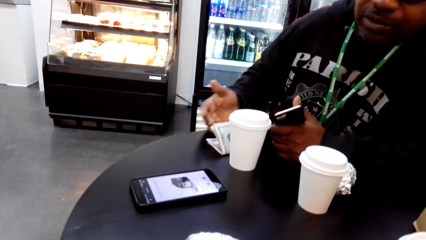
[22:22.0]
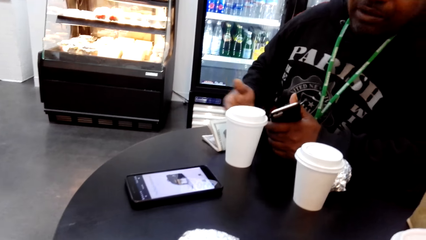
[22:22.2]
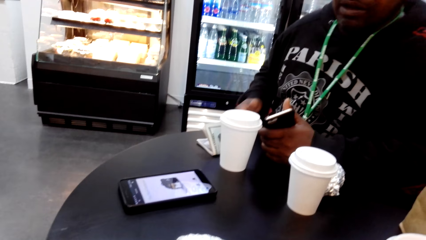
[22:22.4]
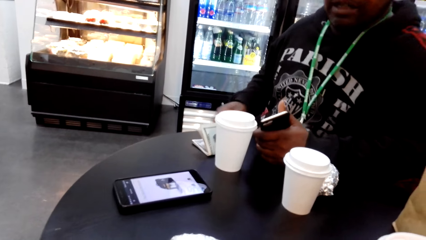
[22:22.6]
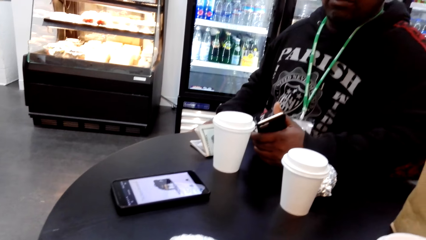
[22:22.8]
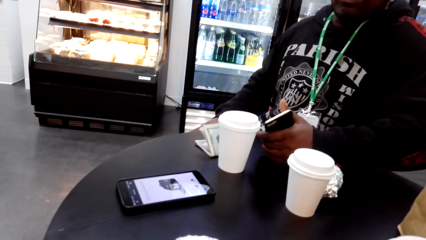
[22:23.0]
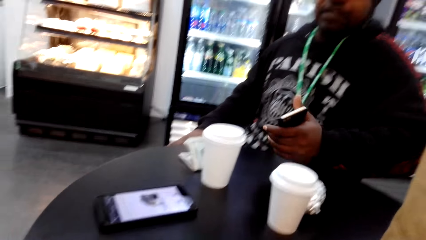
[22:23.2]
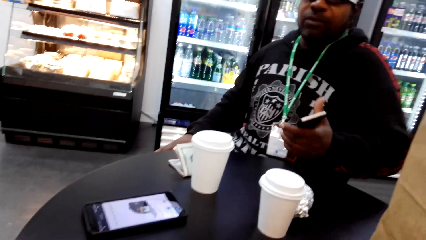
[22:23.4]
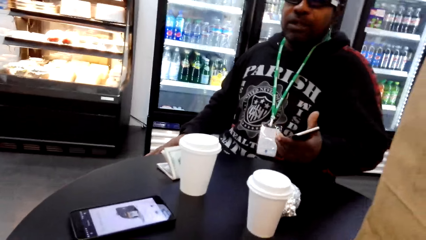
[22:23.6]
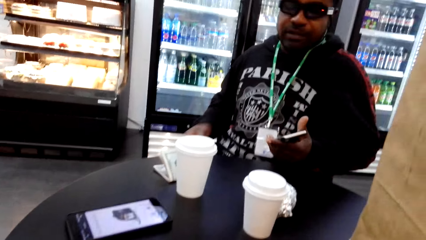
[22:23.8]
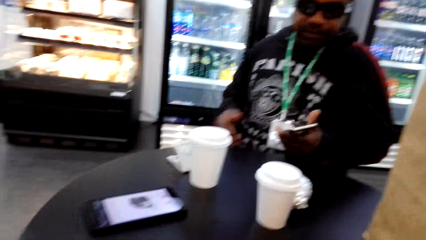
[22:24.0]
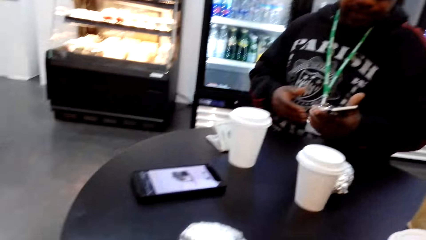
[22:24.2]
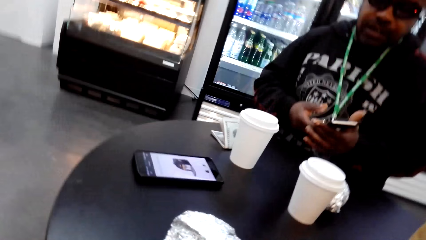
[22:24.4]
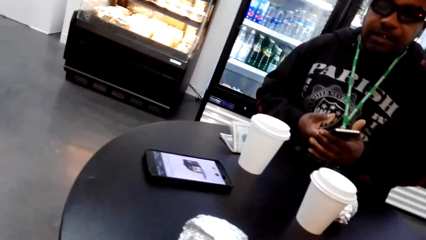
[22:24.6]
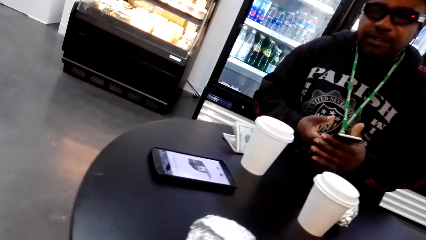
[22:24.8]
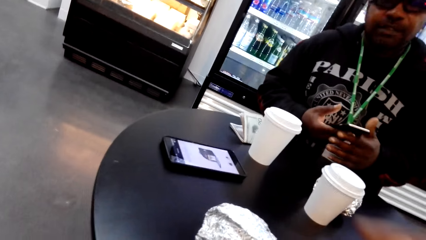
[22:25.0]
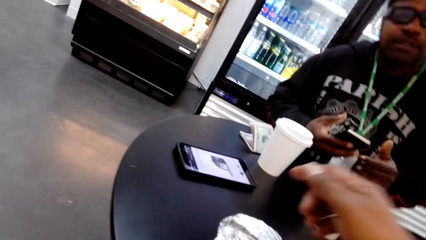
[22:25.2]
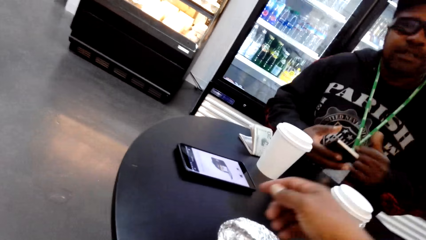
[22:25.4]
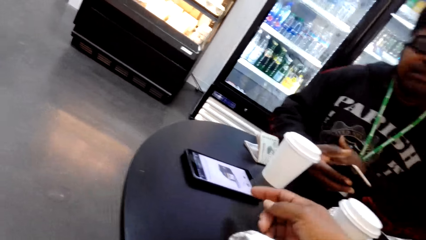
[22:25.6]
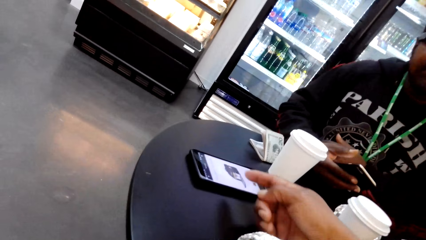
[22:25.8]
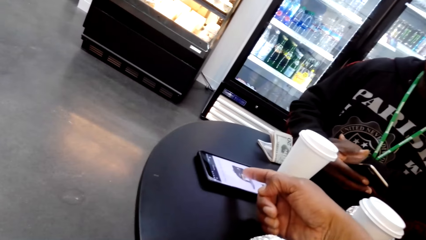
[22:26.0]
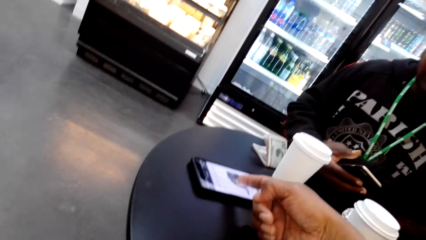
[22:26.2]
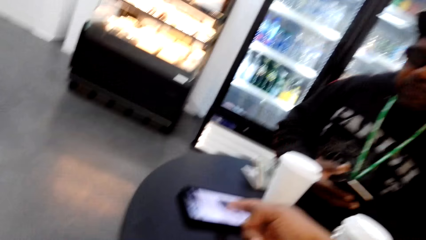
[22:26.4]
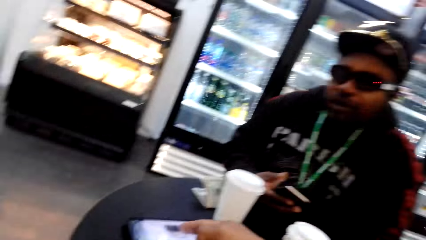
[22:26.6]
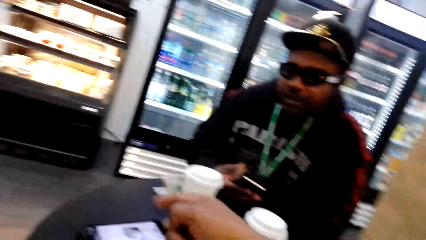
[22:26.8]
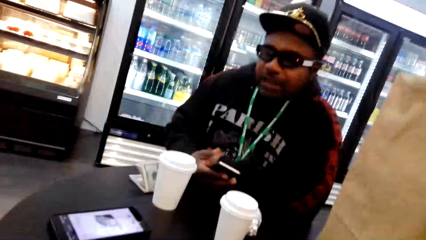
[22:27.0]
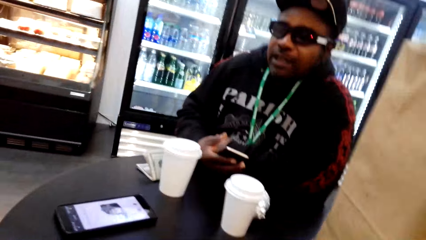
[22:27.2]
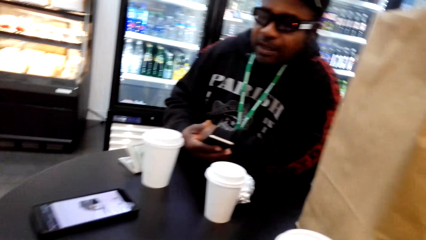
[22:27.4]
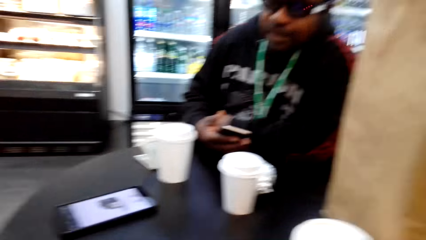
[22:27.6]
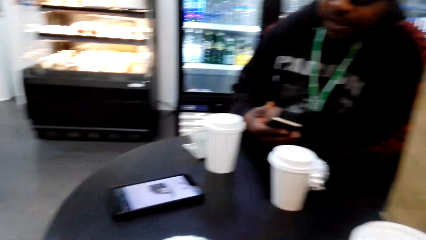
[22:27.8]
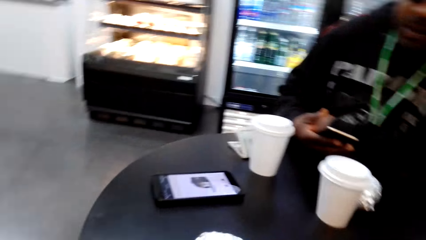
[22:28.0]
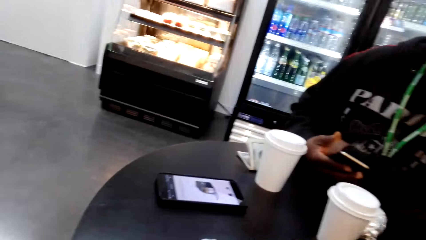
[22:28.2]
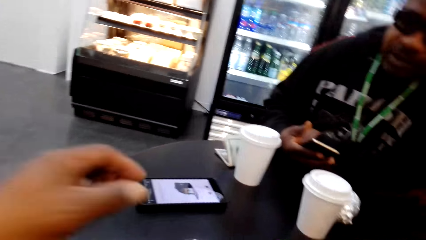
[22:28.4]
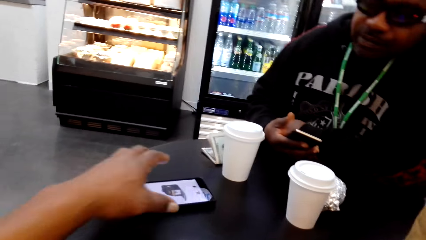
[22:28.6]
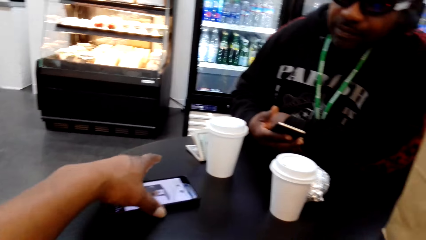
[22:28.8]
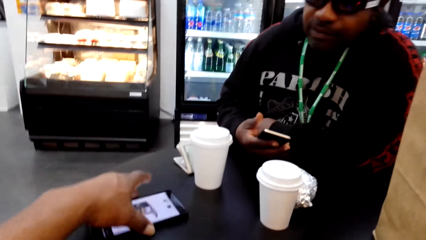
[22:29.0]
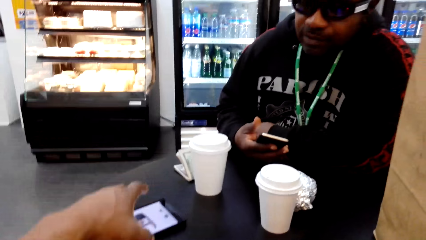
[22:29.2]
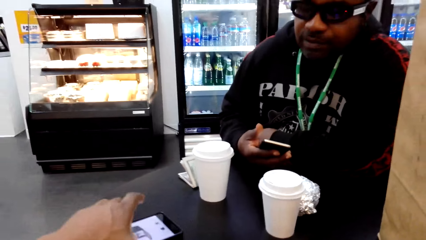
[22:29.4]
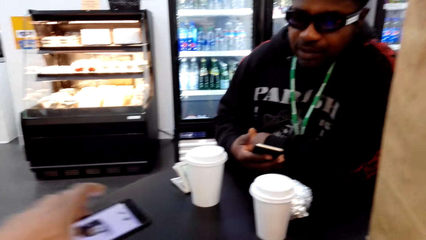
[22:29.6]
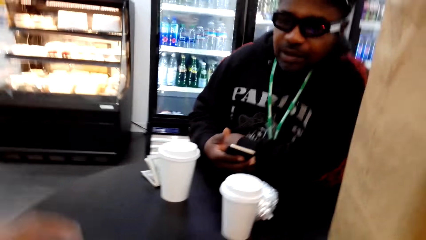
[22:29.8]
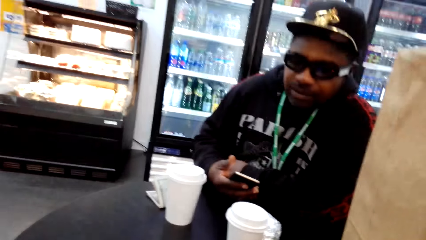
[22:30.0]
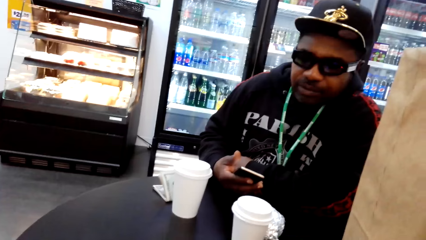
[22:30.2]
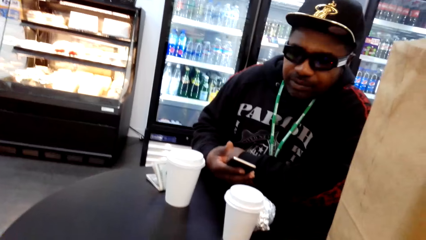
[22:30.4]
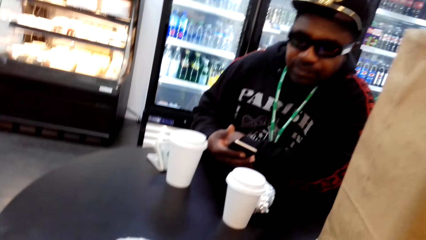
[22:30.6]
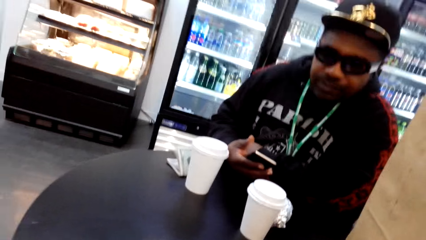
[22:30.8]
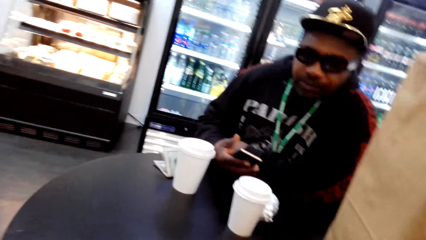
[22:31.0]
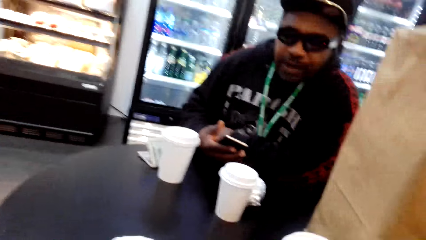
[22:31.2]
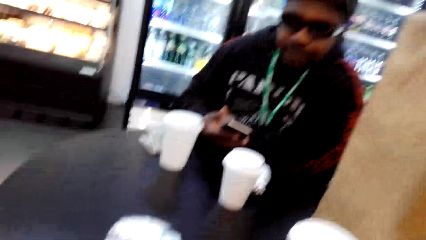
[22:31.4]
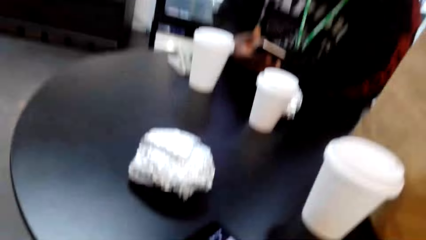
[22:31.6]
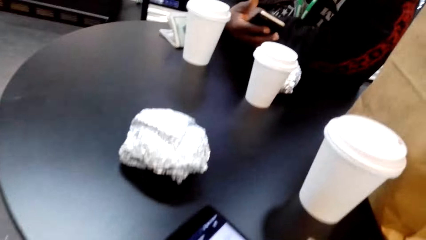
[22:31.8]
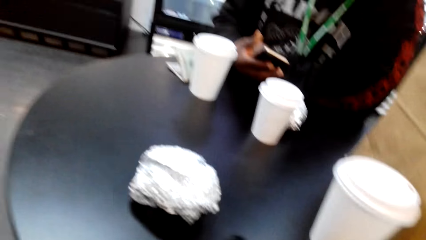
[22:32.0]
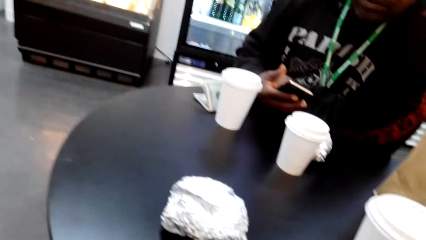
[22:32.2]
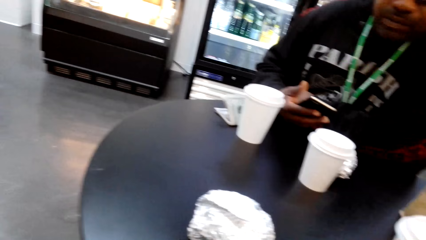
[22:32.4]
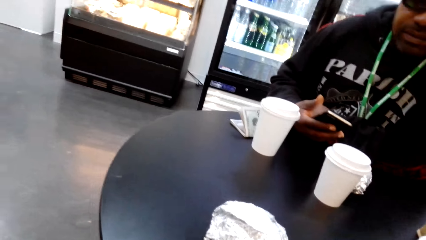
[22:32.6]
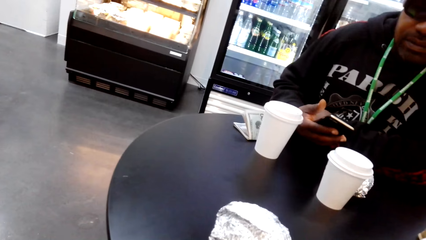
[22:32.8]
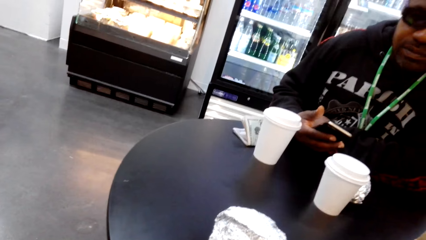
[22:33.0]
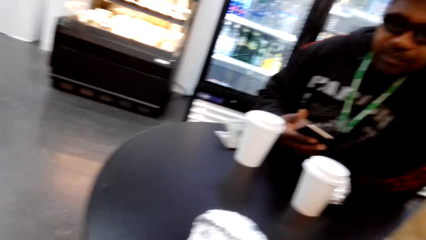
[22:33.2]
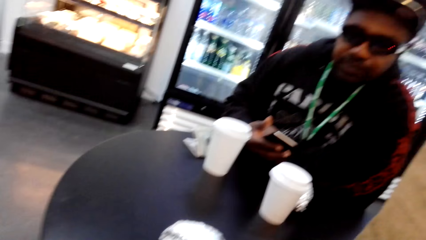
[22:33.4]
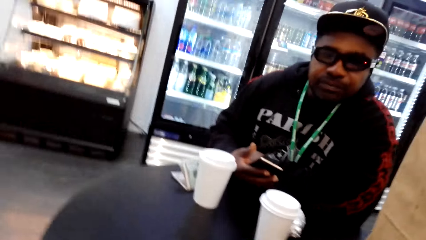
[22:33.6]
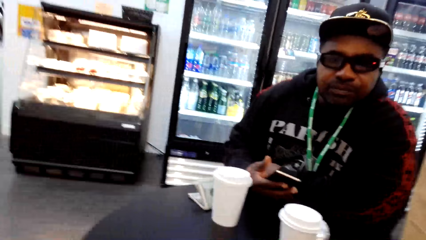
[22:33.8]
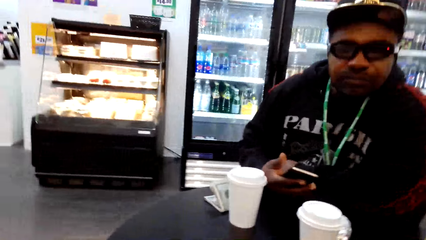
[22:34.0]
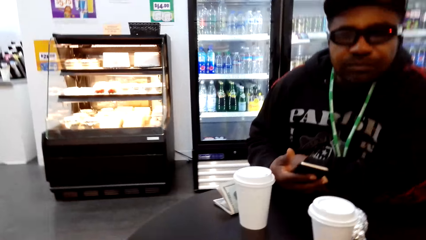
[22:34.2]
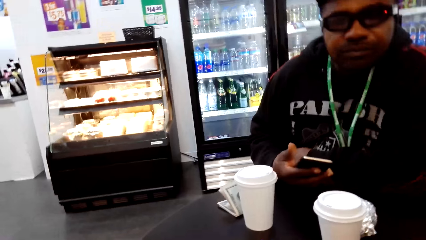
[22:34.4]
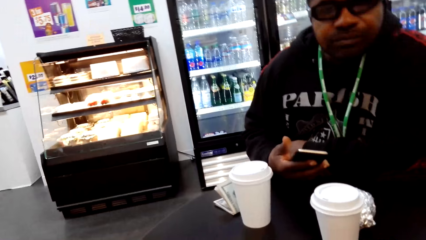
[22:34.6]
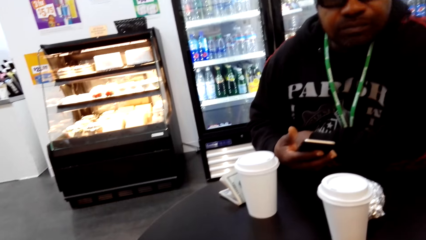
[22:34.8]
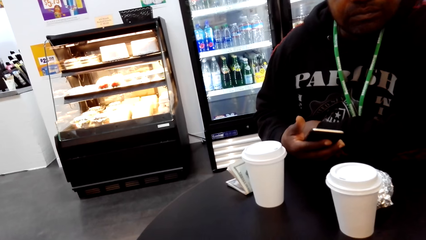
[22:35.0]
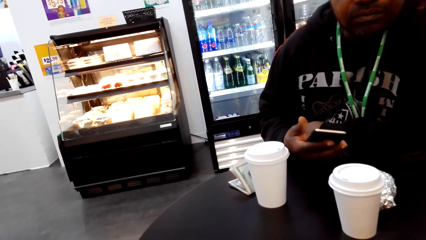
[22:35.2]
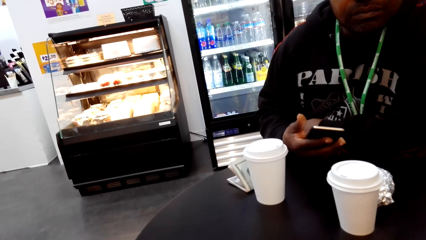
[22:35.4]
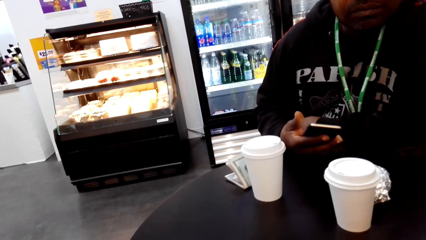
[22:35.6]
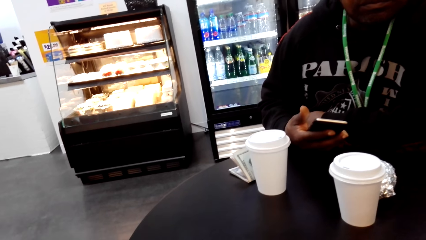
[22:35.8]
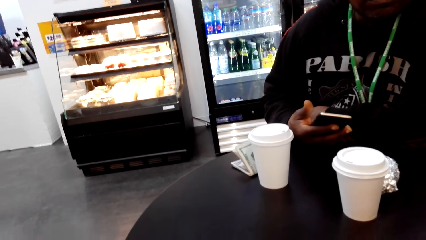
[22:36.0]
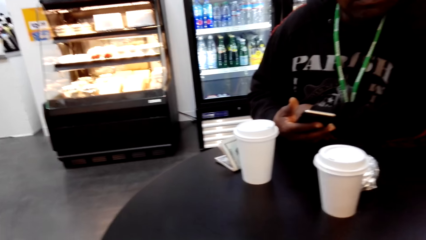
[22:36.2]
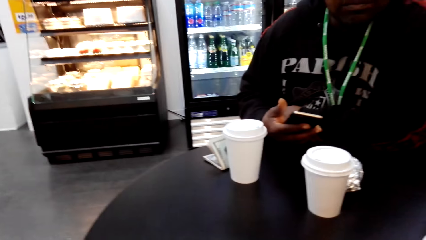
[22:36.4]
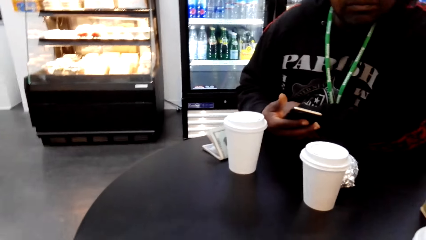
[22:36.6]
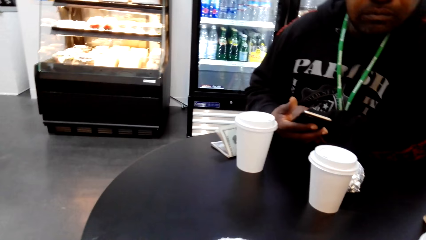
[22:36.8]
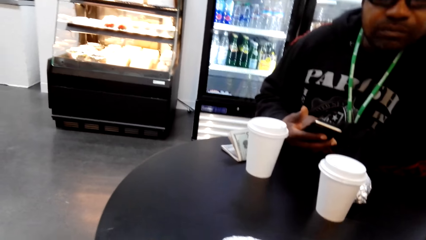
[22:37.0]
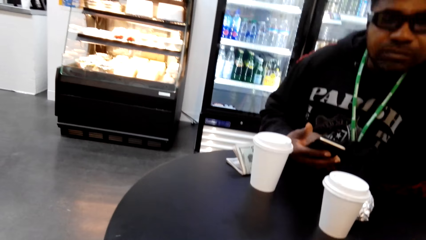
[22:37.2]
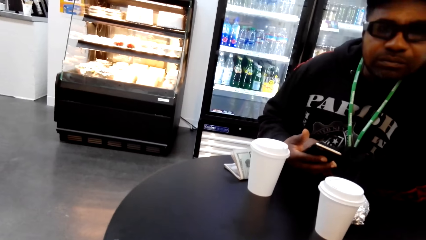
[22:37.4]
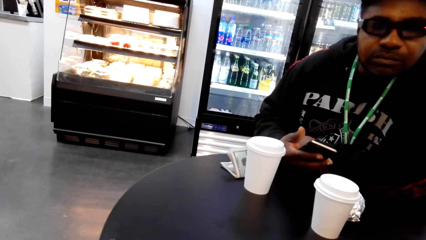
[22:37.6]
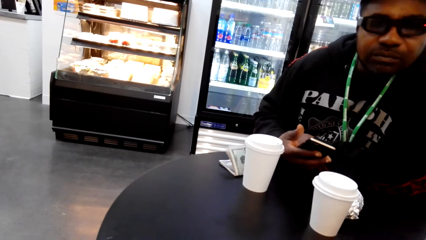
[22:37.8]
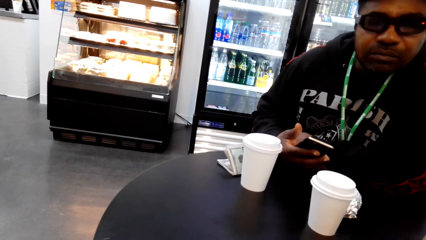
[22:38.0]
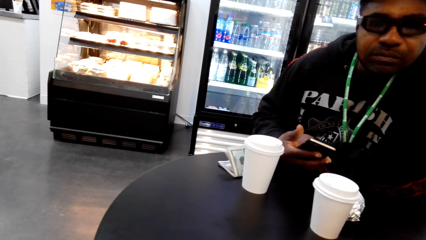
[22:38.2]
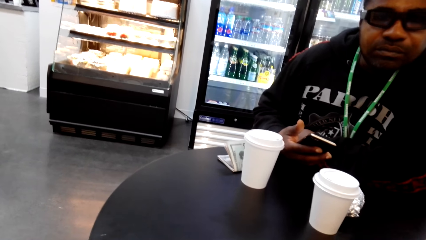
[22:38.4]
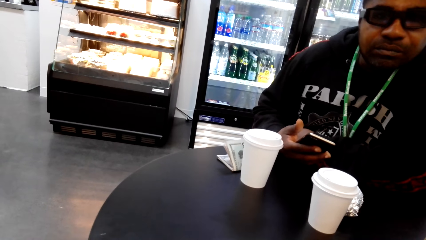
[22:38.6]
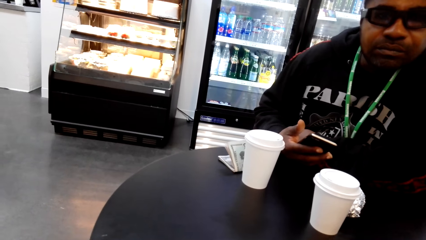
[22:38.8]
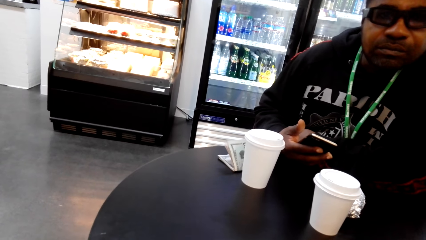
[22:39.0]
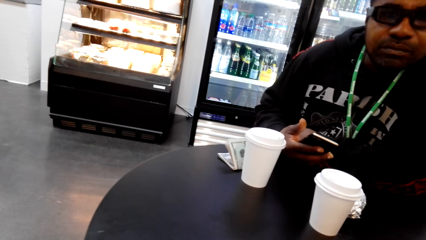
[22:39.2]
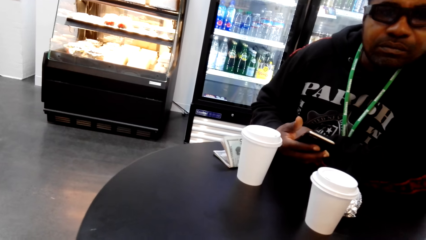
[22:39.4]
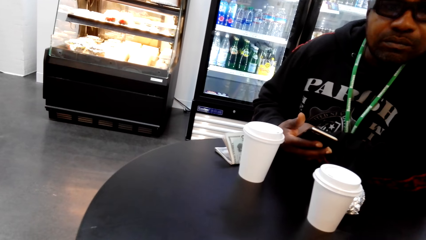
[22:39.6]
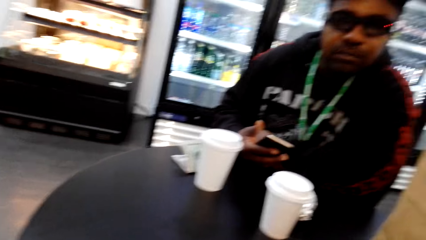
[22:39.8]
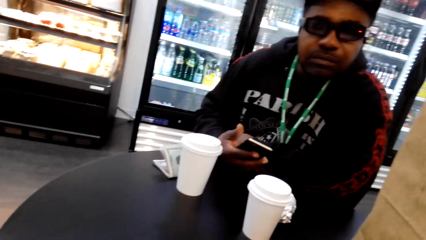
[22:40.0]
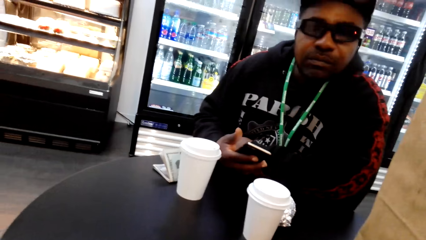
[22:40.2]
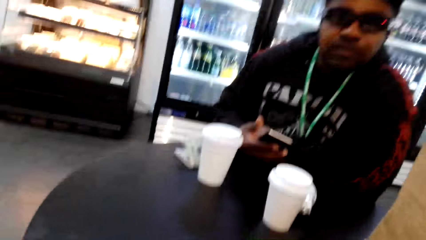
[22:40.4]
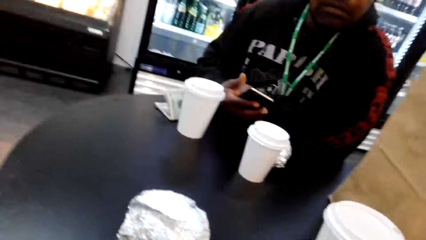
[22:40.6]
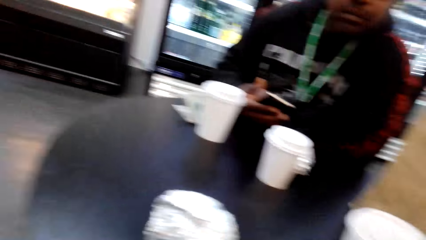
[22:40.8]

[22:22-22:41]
The camera wearer speaks to a man. He points at his phone. He picks up his phone from the table. He speaks to the man.
